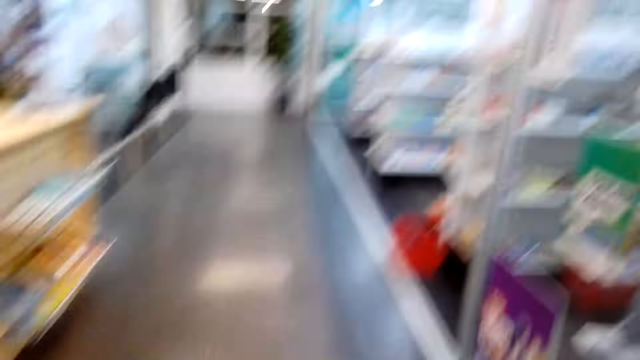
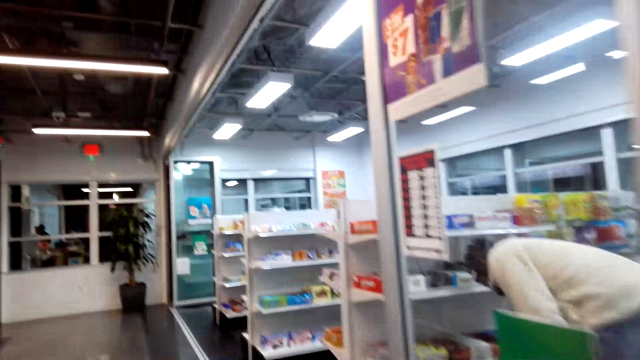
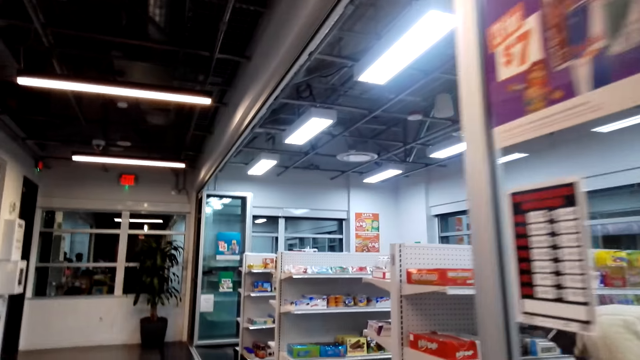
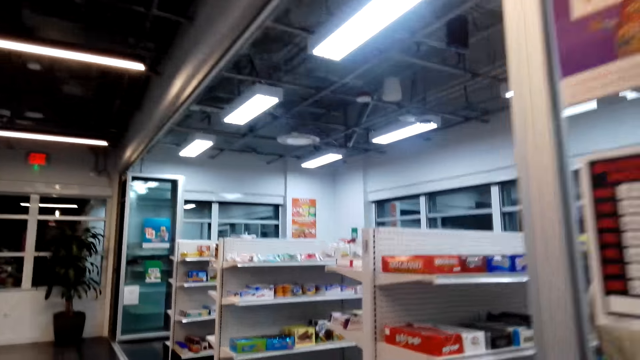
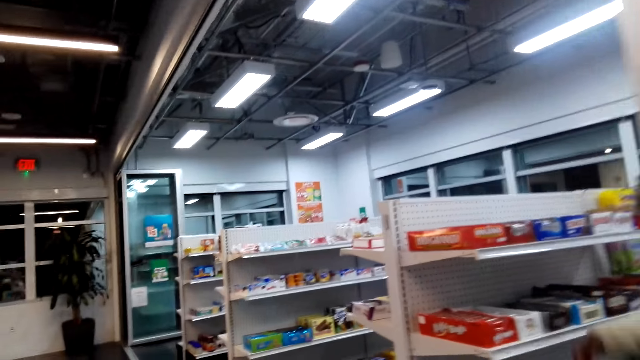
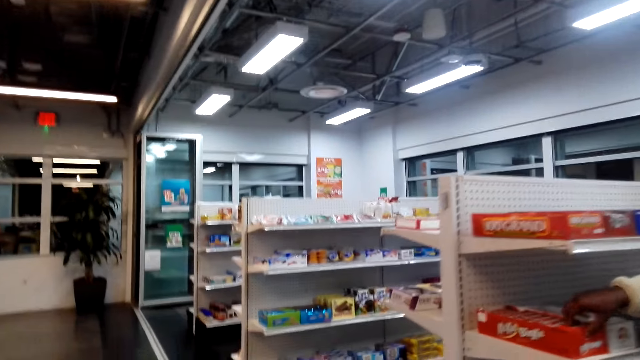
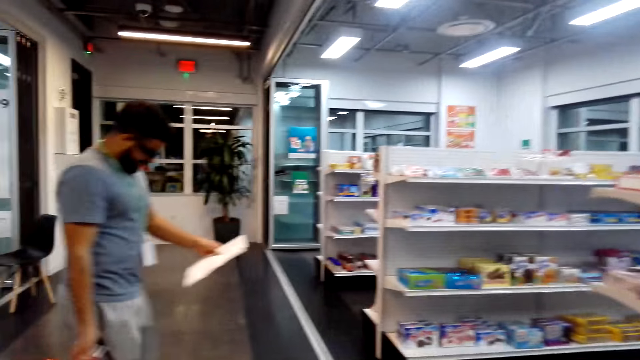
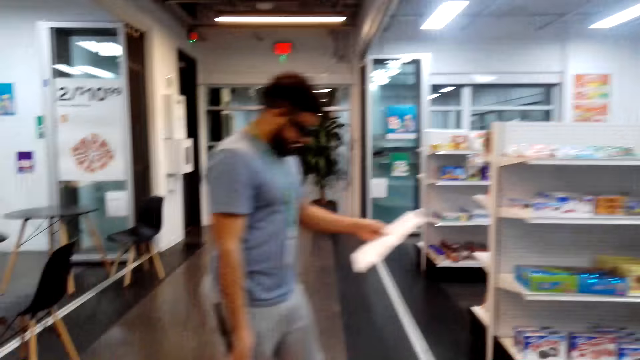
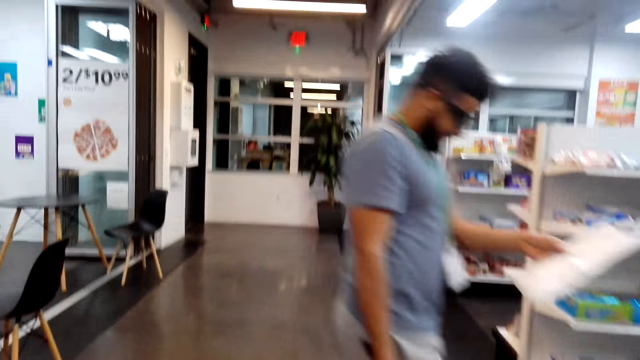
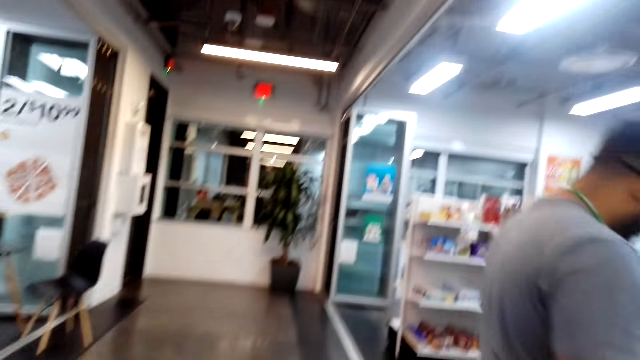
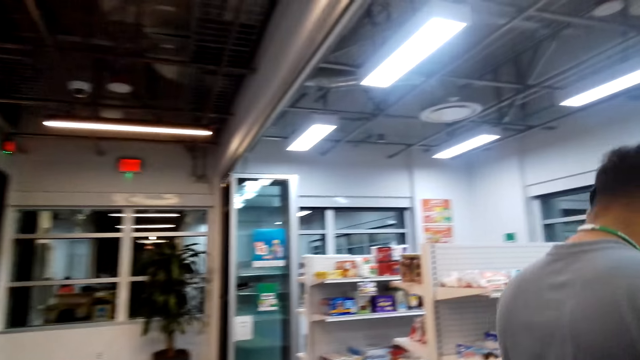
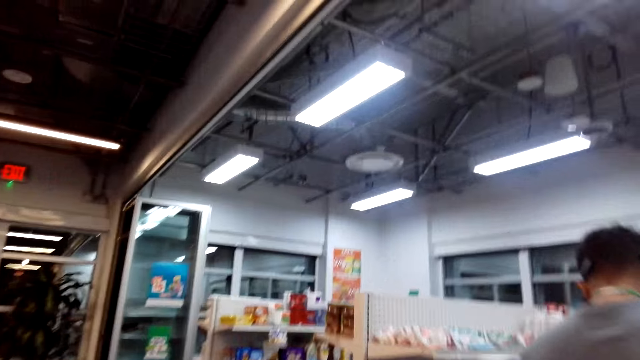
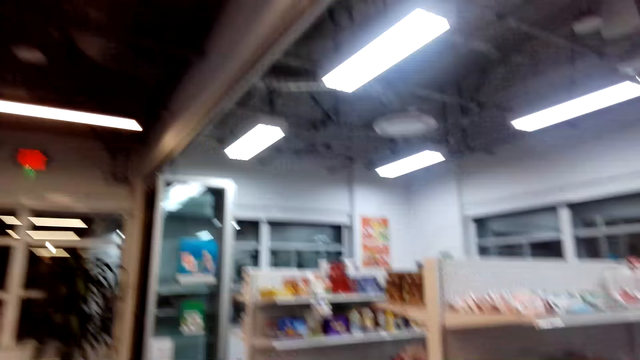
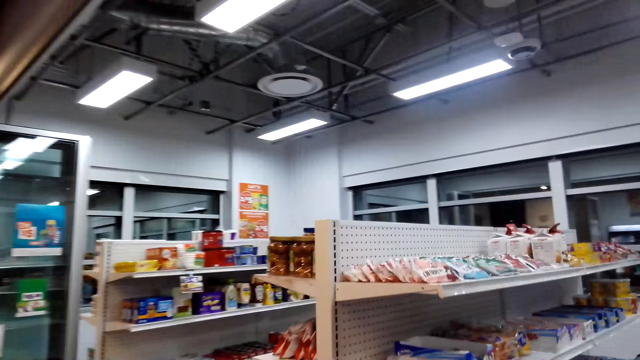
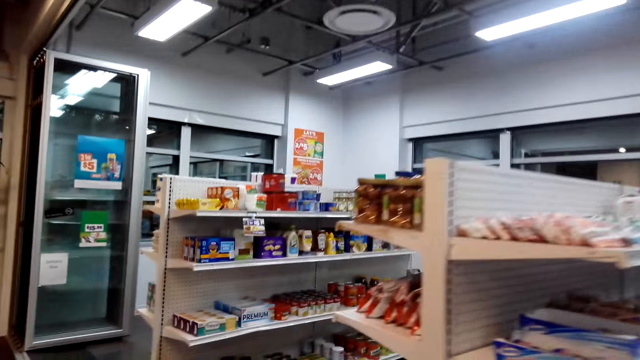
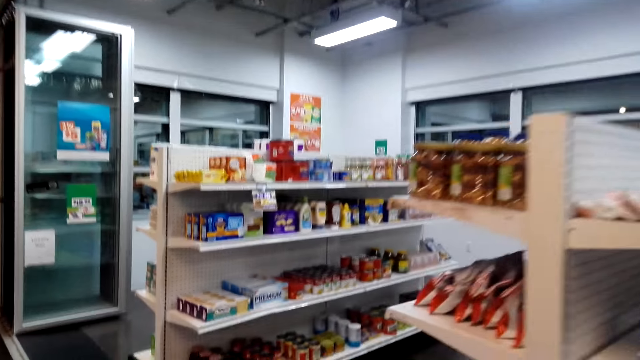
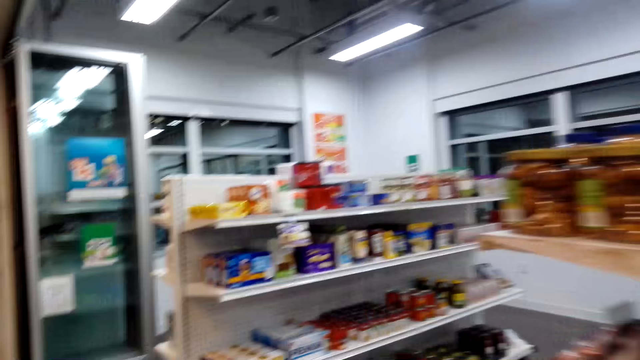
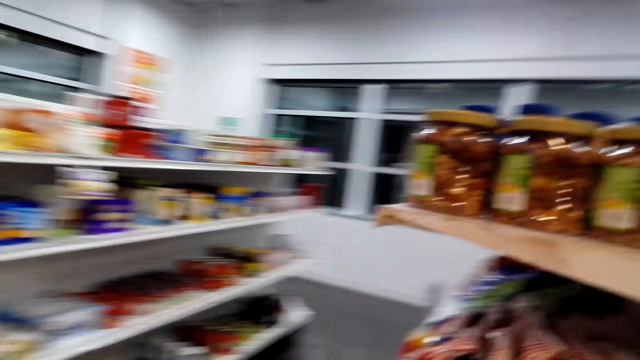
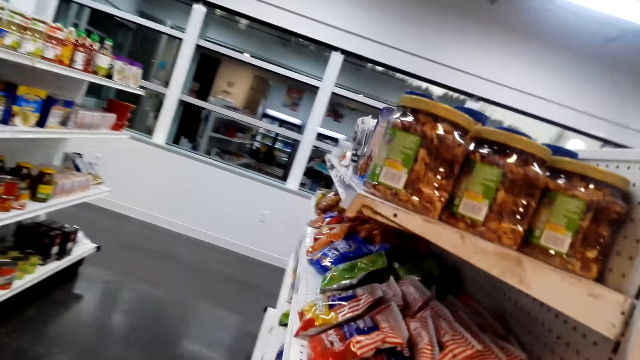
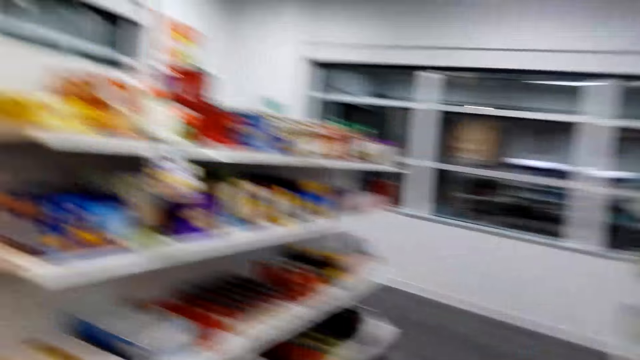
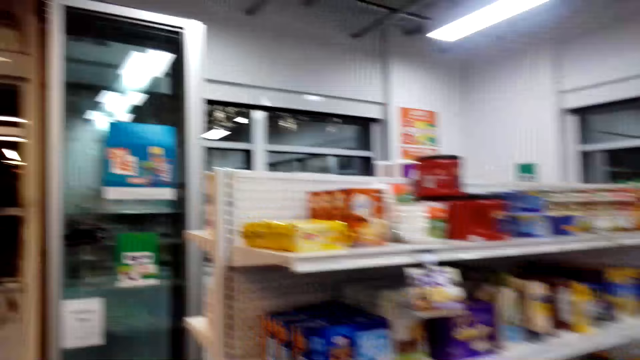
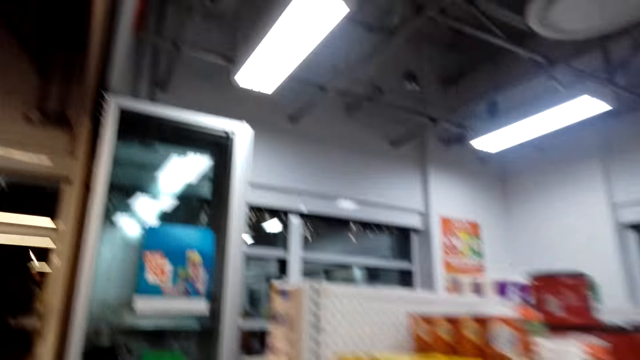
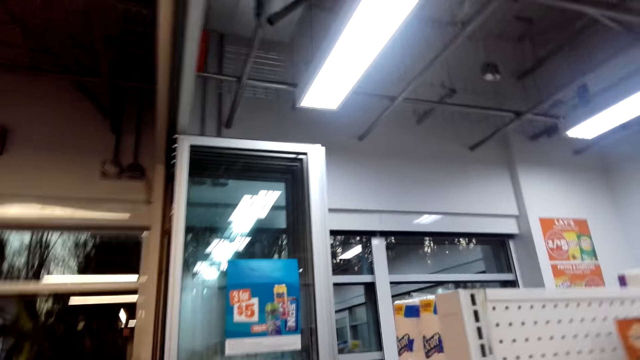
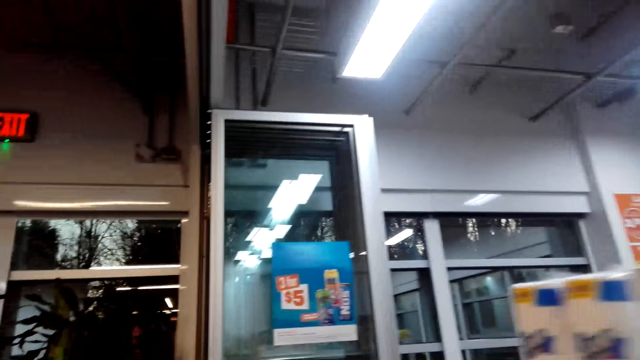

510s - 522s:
A man walks around.

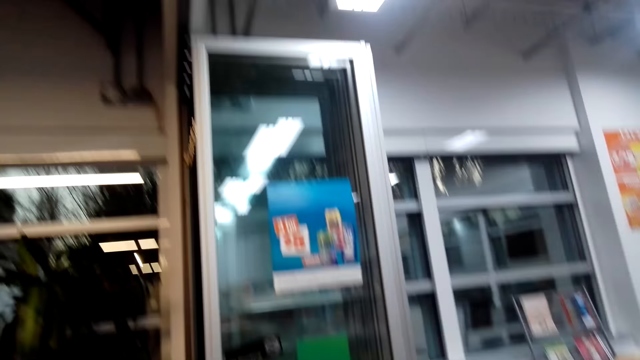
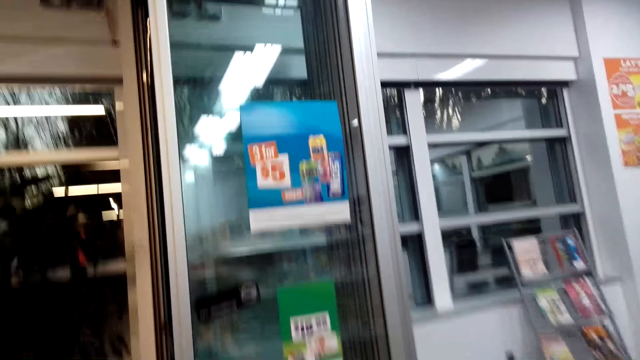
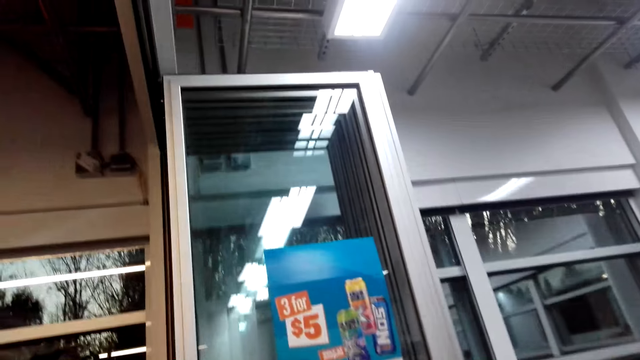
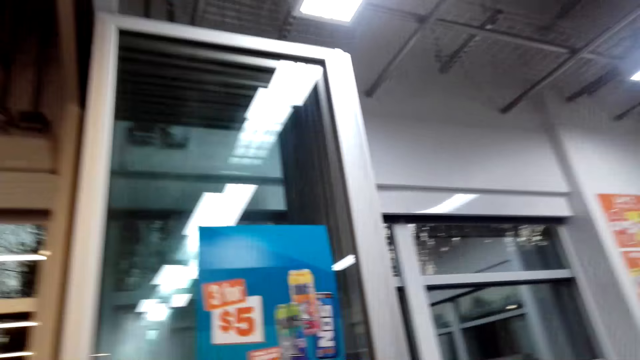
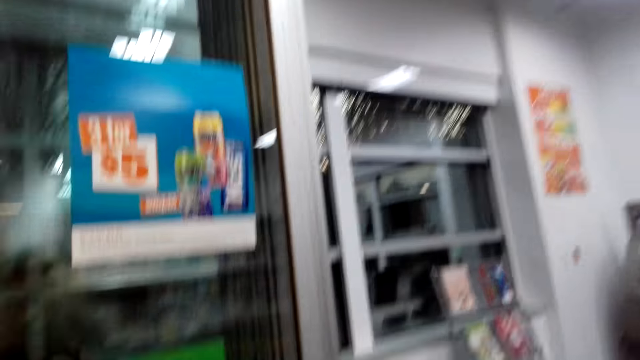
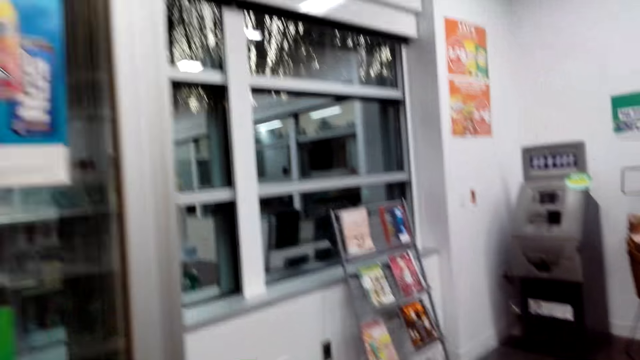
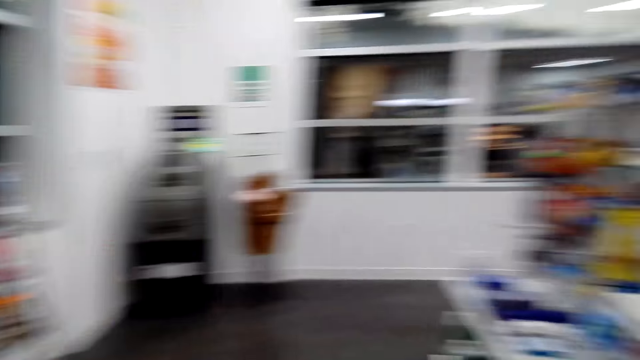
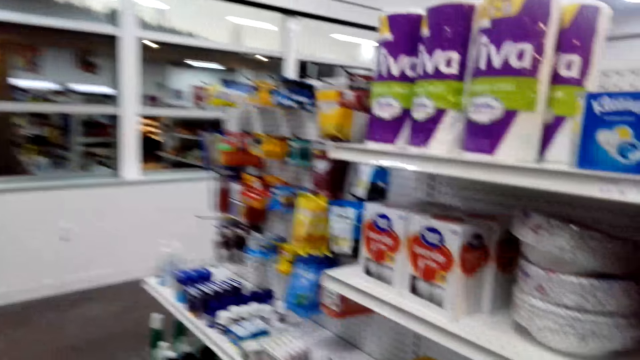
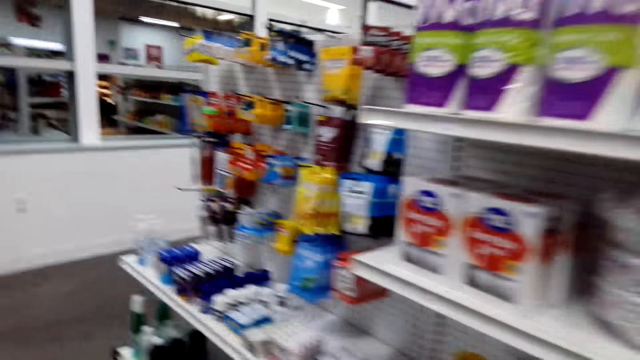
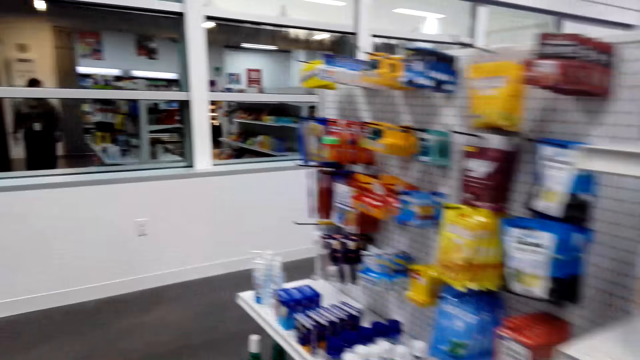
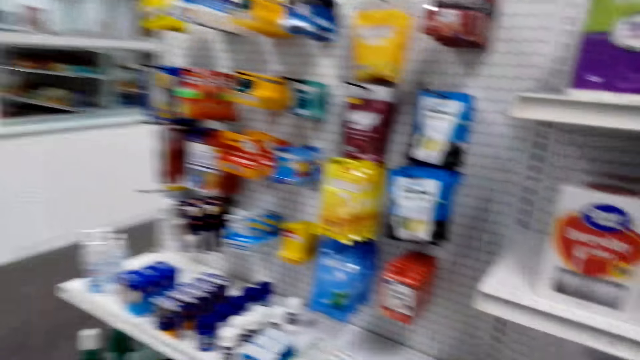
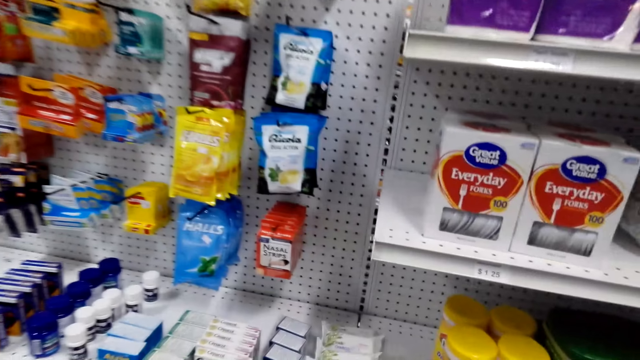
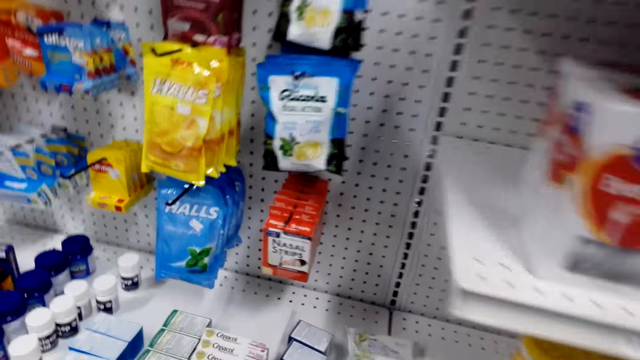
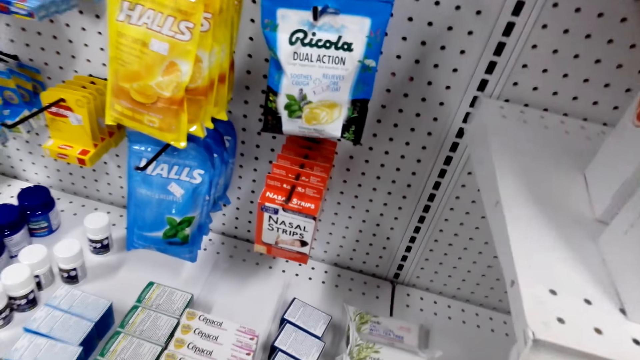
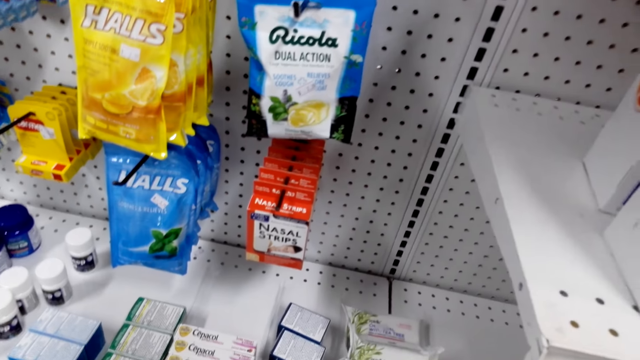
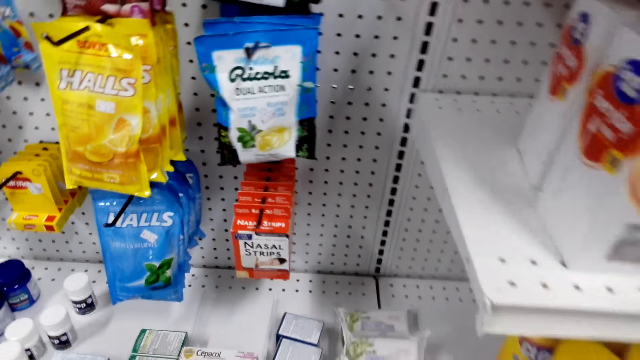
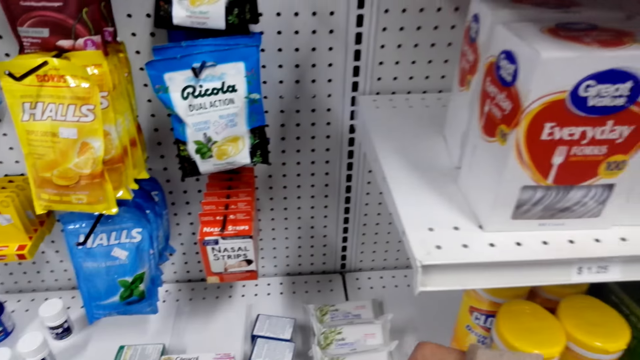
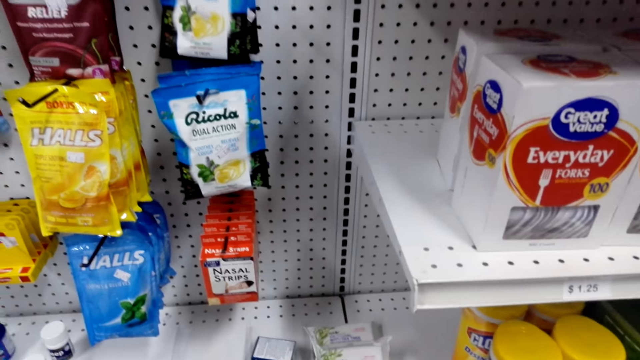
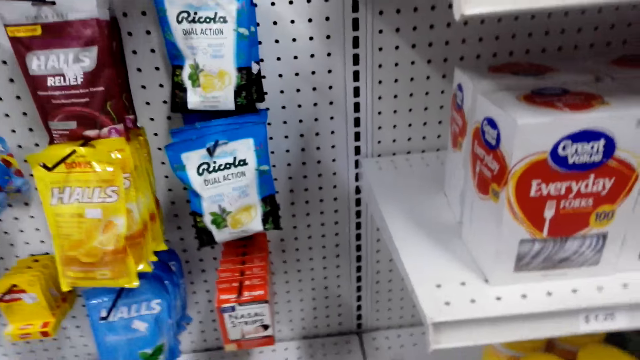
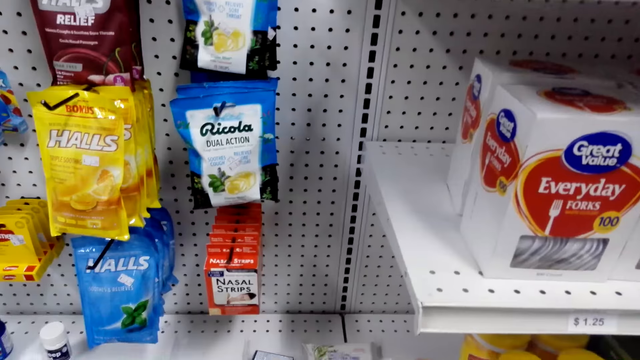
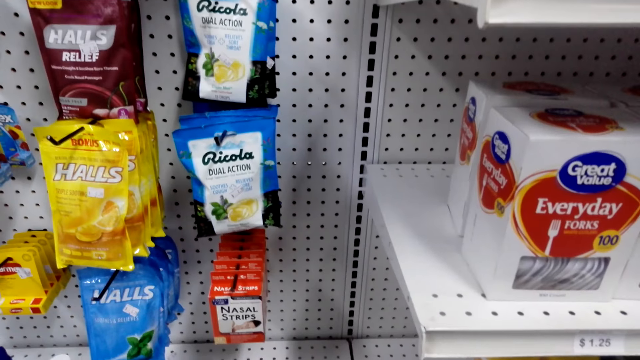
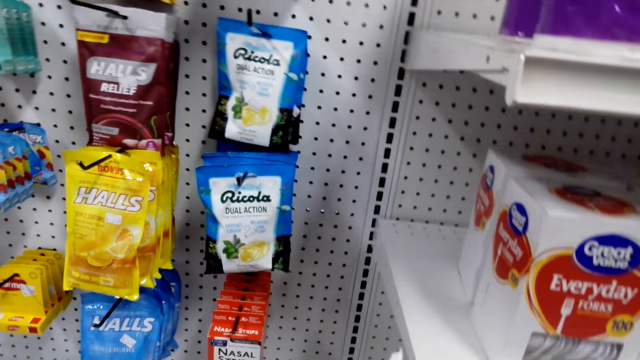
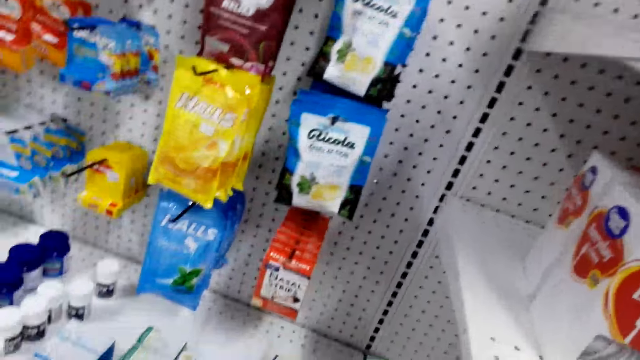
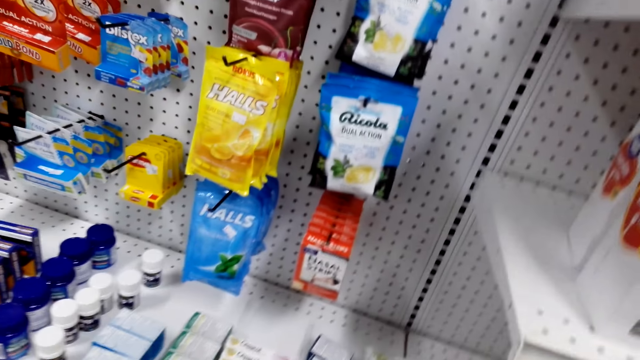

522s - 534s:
The camera wearer picks up something from the shelf.
